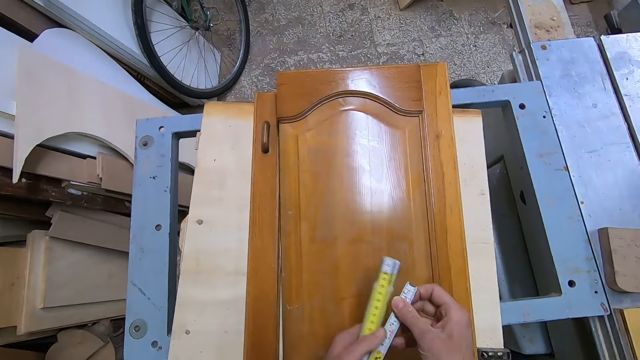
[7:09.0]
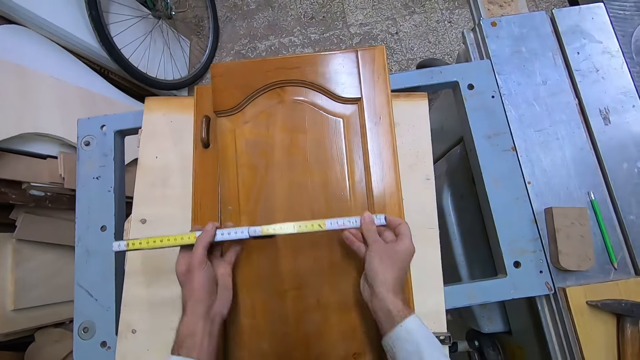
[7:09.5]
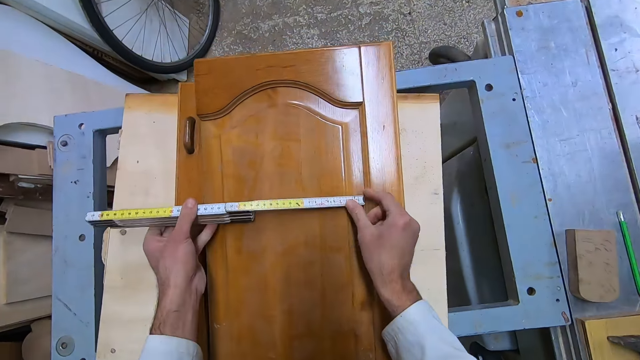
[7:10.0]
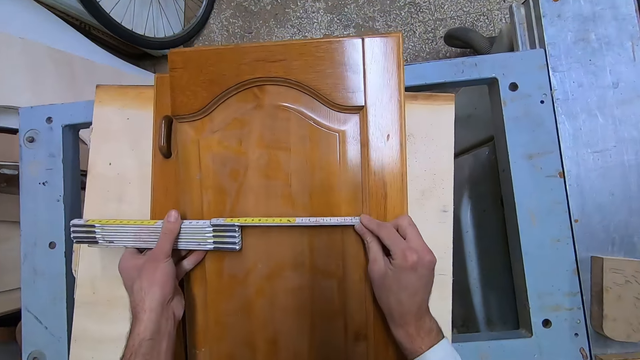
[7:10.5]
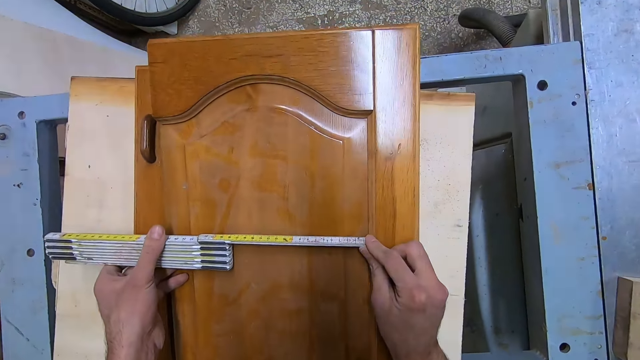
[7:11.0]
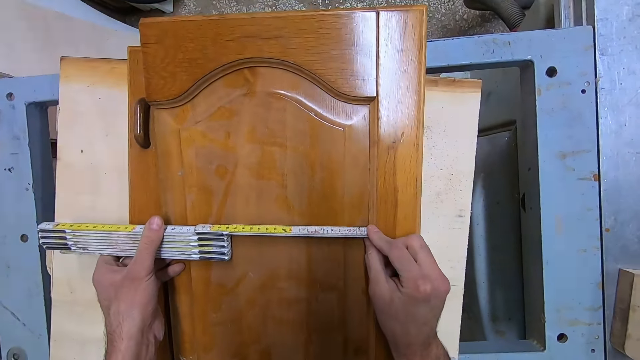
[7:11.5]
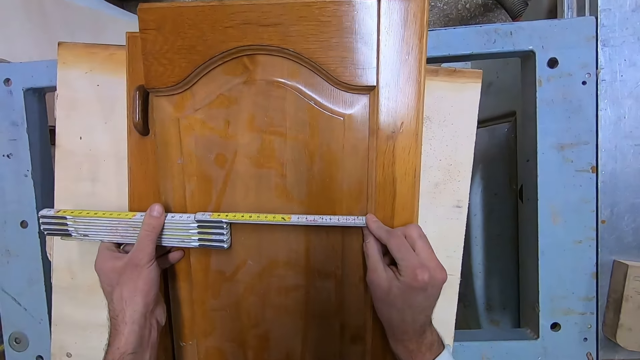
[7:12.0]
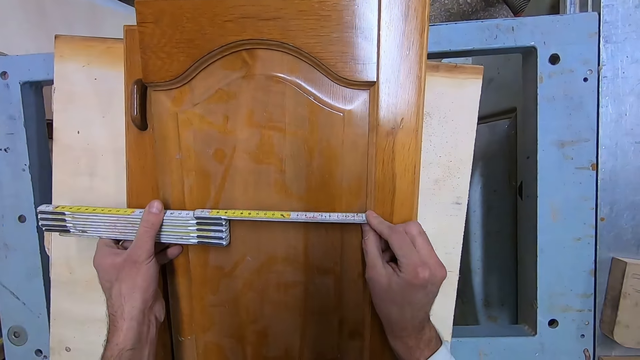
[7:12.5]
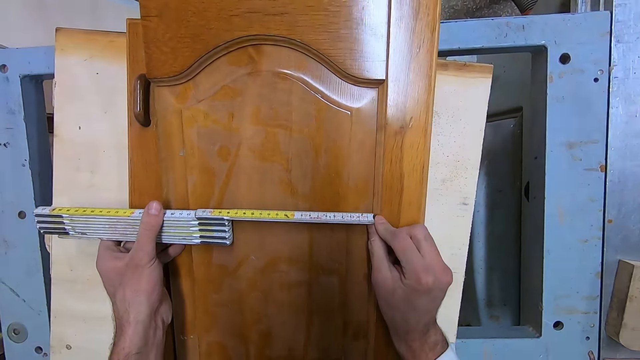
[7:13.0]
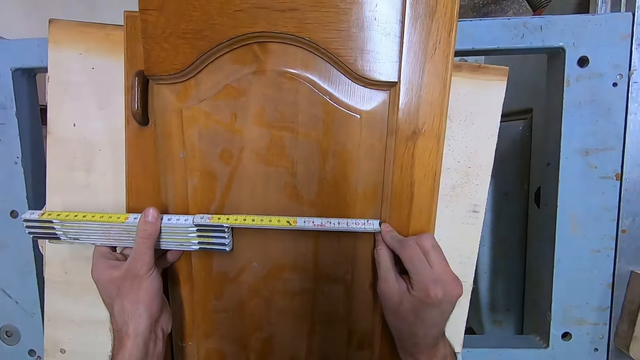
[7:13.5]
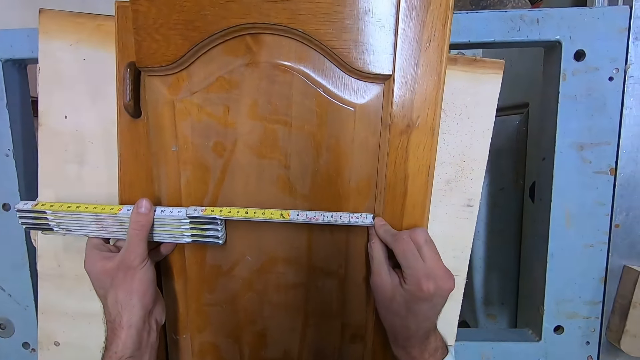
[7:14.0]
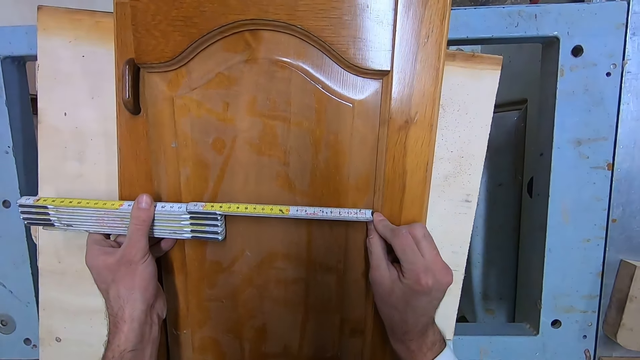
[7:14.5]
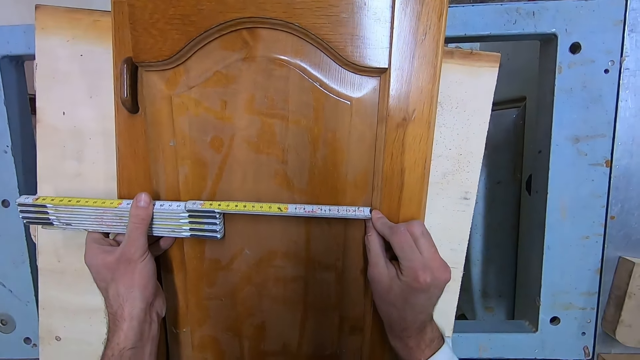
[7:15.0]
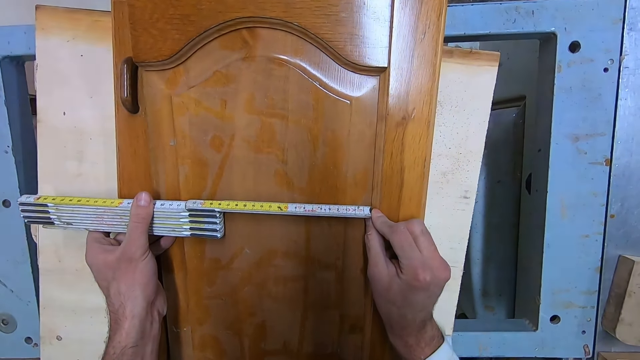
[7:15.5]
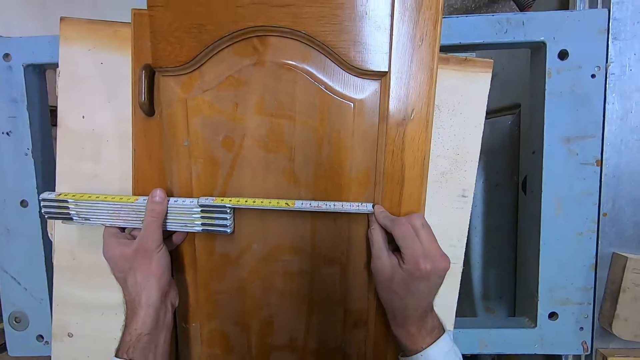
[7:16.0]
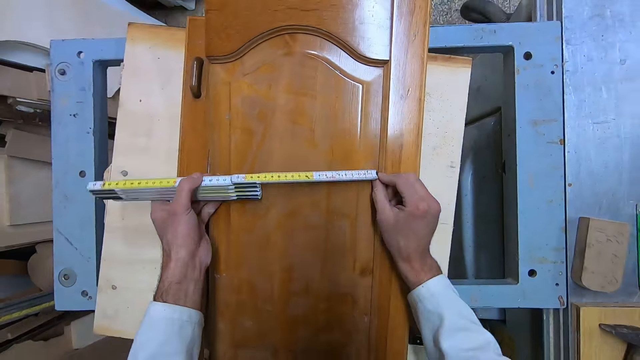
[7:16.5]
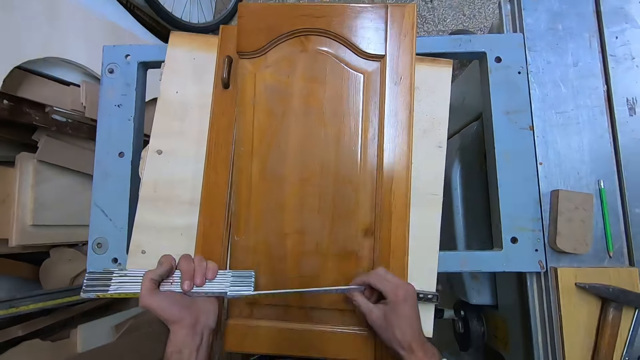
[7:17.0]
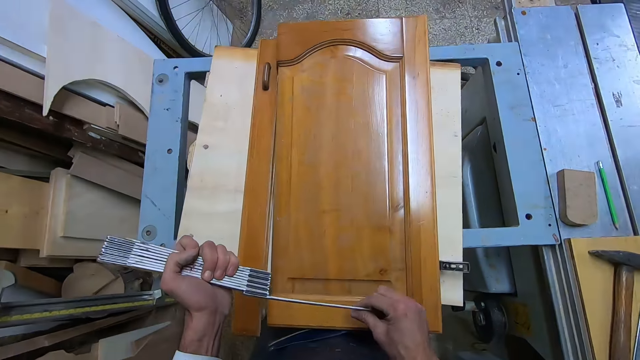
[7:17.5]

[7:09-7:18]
The camera wearer measures the panel of the frame with the measuring tape. They fold the measuring tape.

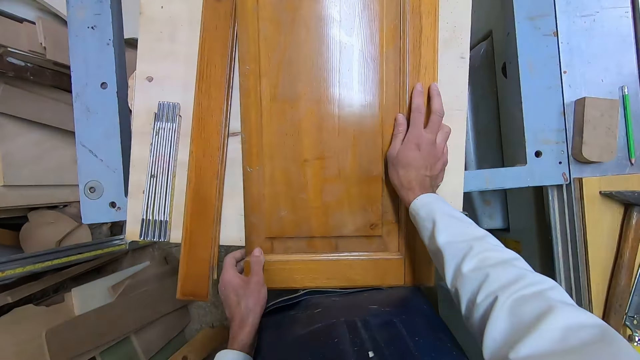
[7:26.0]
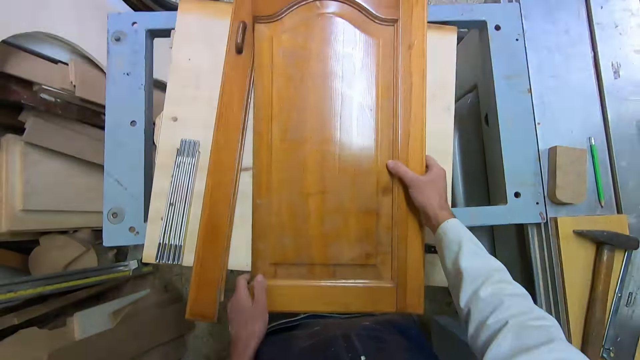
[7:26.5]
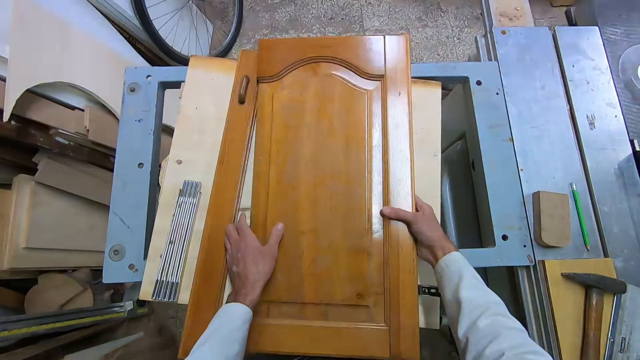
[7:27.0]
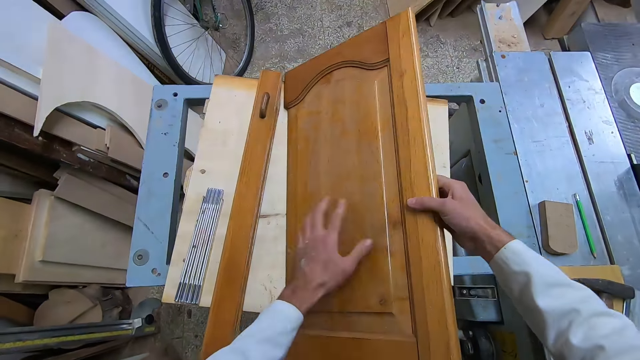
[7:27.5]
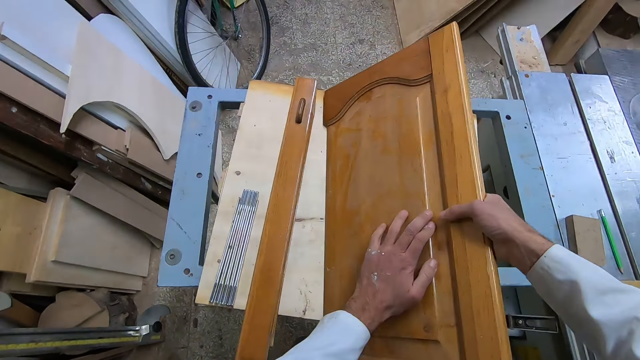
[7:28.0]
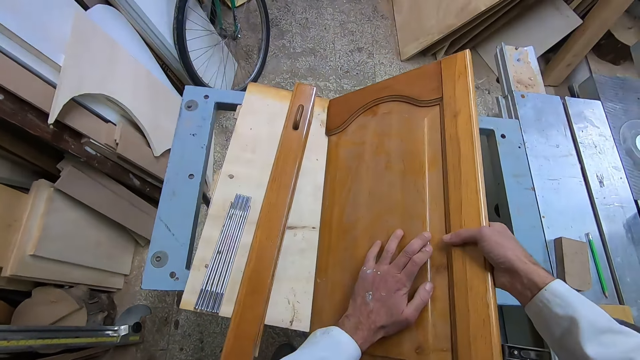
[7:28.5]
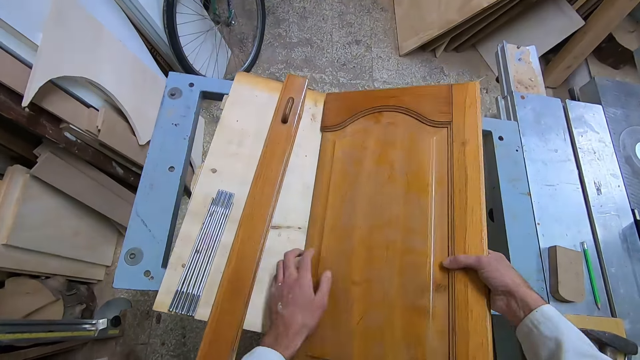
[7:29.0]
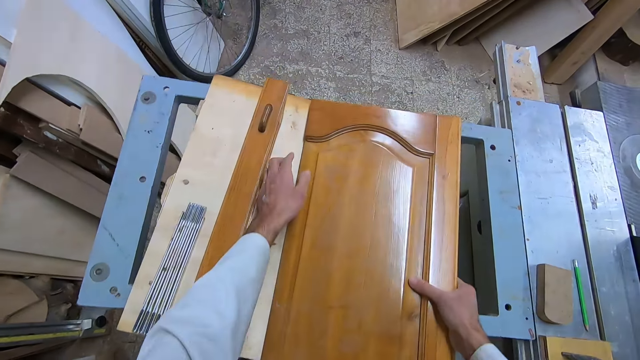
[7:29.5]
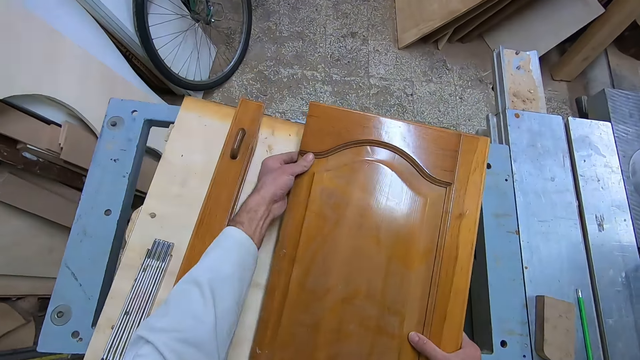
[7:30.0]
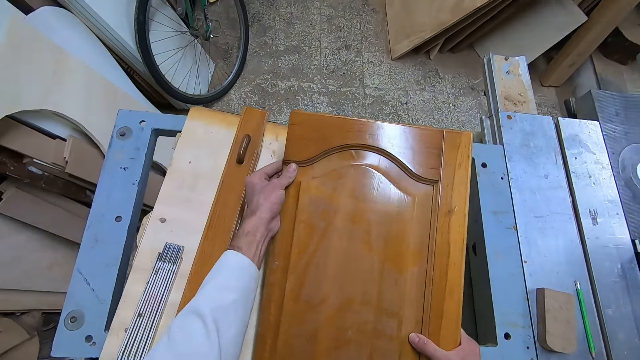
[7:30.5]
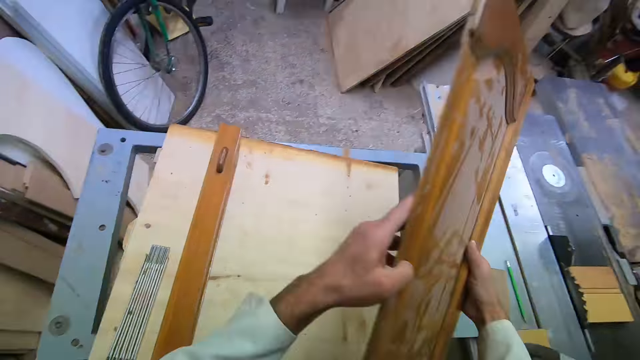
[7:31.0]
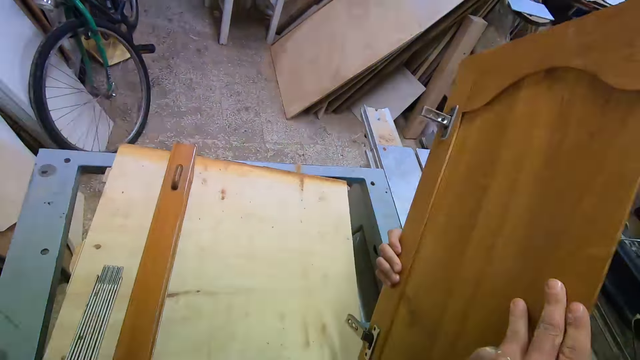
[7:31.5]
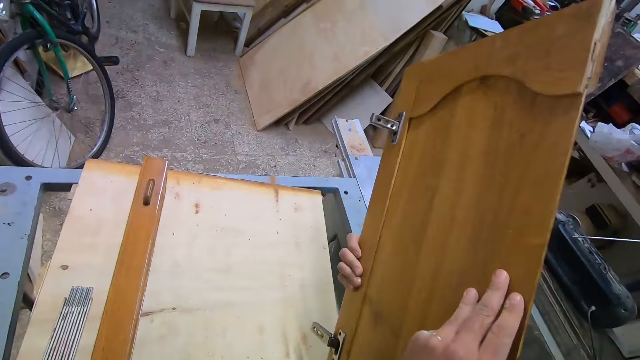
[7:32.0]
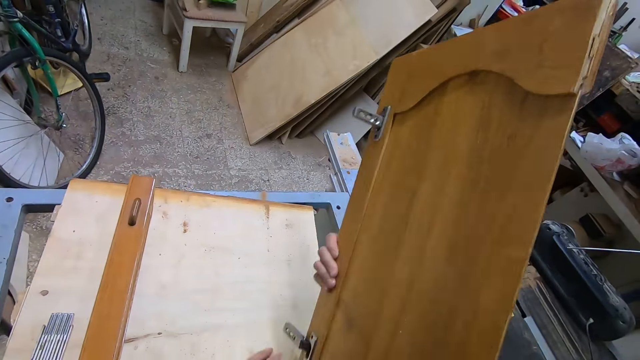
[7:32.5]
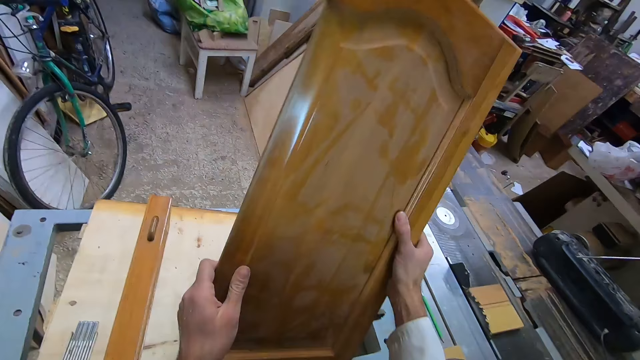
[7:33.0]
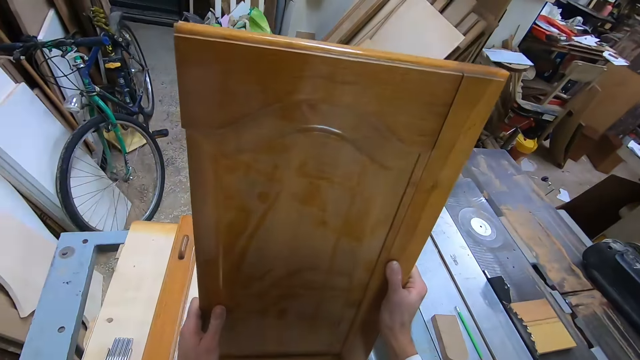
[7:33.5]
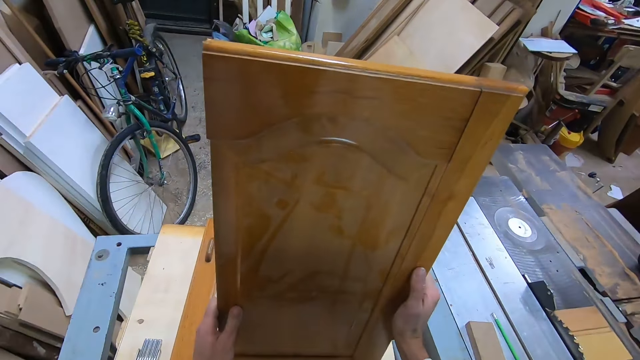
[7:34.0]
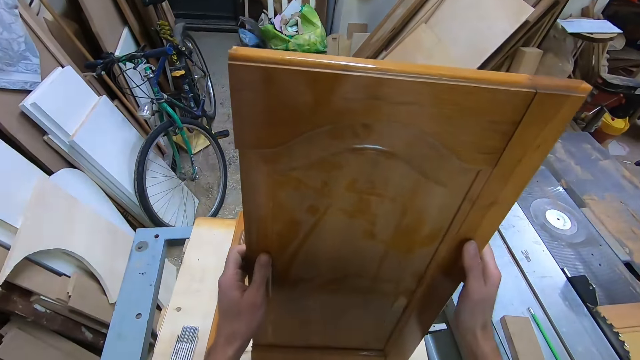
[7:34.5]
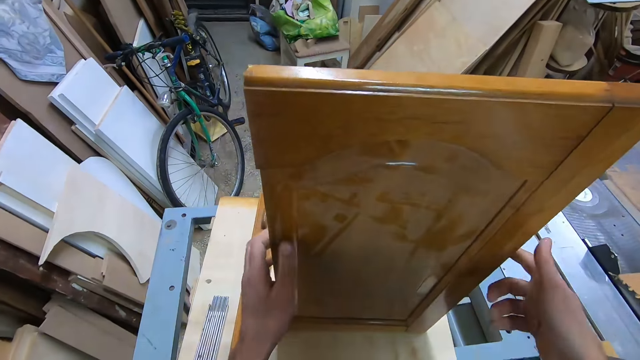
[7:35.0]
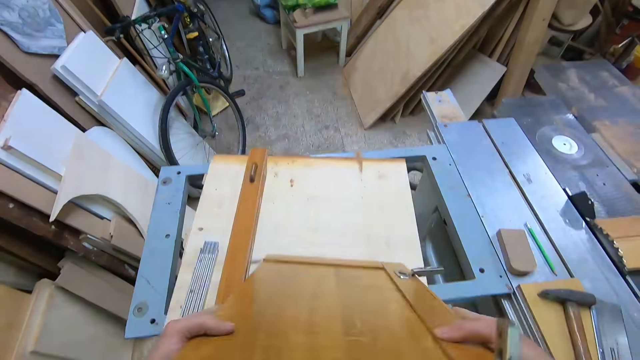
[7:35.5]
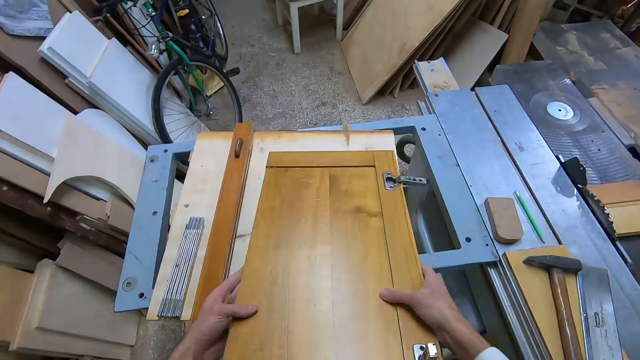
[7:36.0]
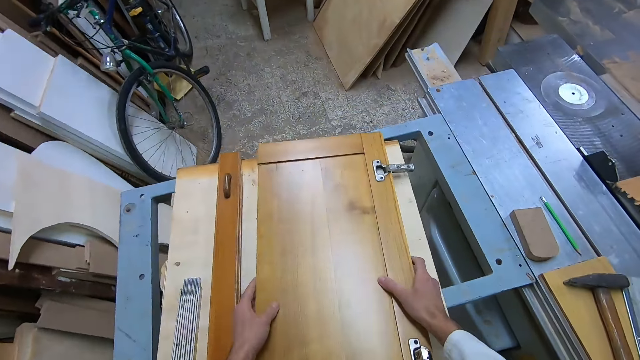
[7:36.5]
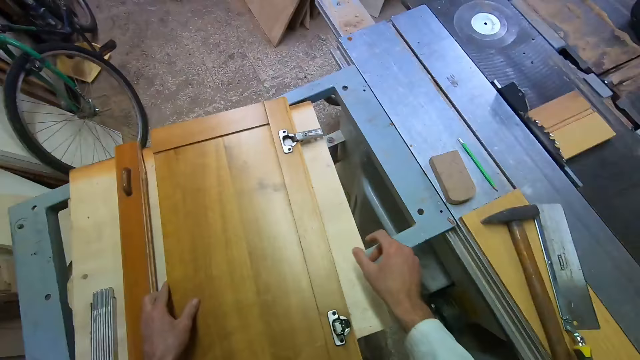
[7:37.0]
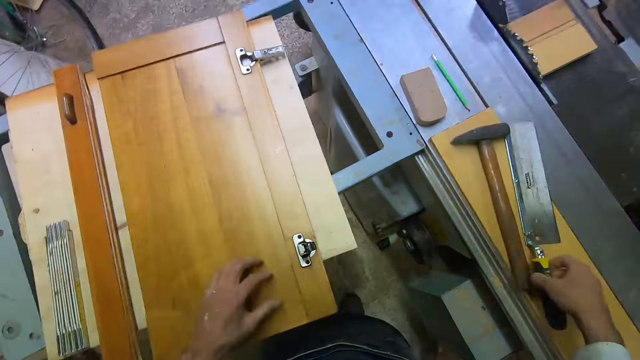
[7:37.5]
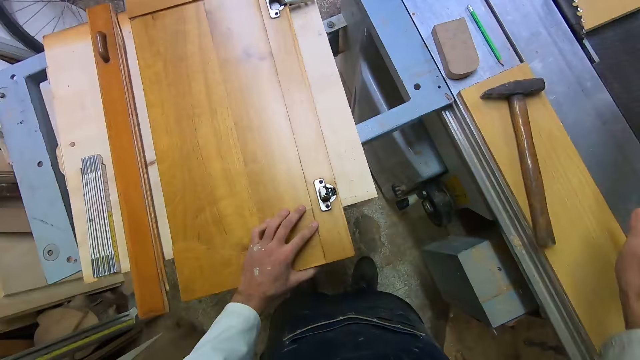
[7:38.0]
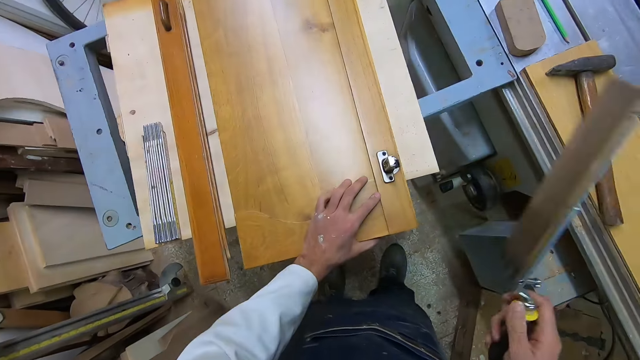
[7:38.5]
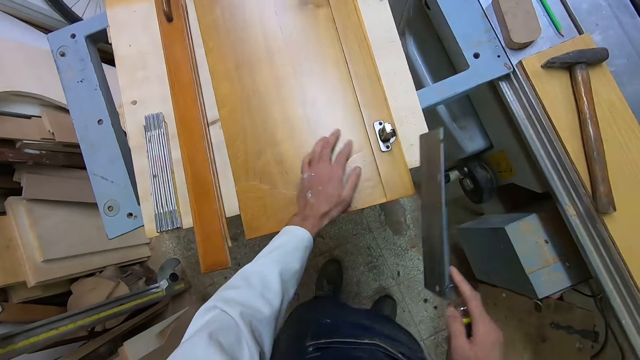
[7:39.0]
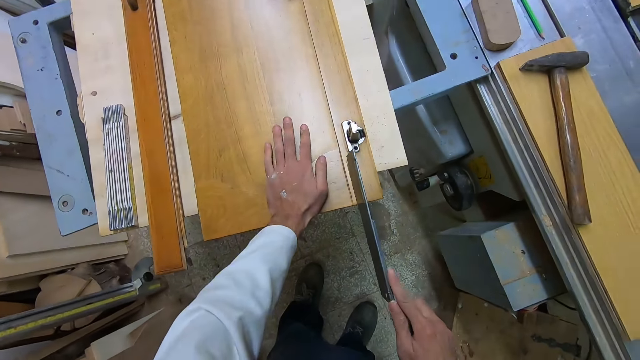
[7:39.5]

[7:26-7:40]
The camera wearer carries the frame with his hands. He pulls the door up. He examines the frame inside out. He stands the frame on the table in front of him. He lays the frame on the table in front of him. He picks the dovetail saw from the table to his right.
